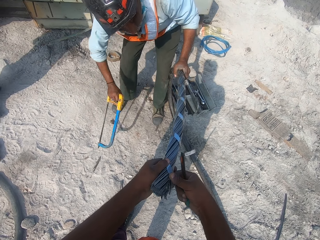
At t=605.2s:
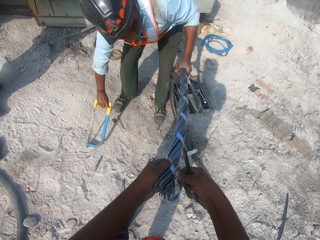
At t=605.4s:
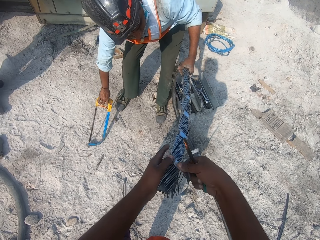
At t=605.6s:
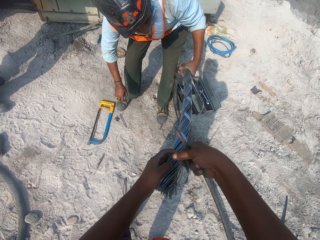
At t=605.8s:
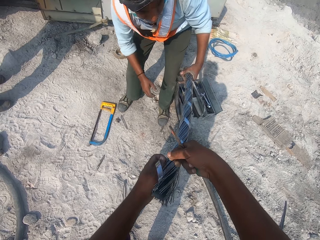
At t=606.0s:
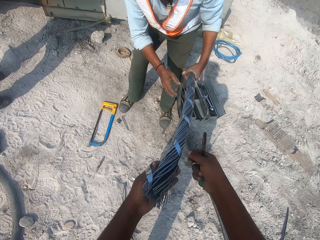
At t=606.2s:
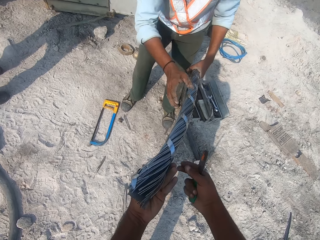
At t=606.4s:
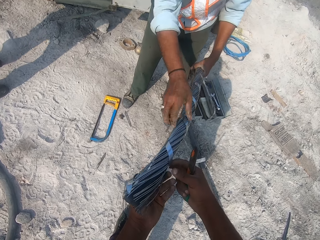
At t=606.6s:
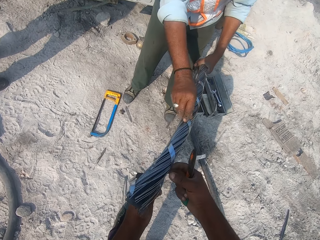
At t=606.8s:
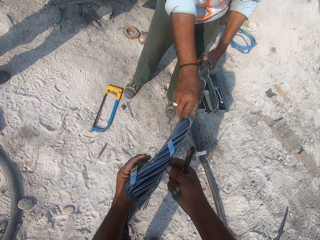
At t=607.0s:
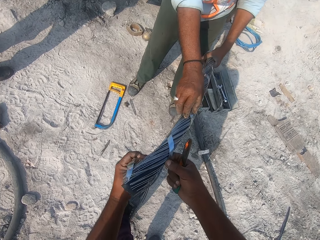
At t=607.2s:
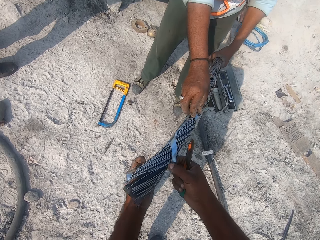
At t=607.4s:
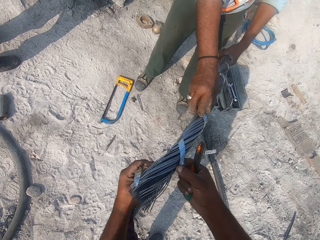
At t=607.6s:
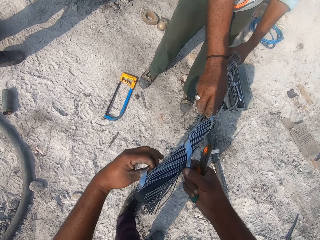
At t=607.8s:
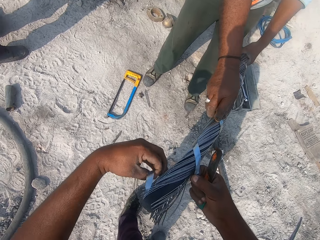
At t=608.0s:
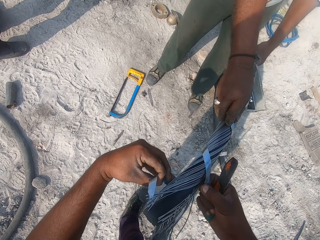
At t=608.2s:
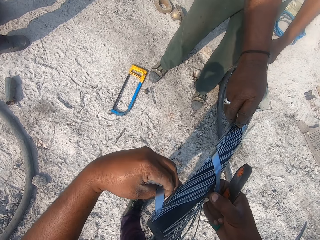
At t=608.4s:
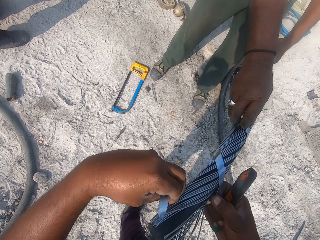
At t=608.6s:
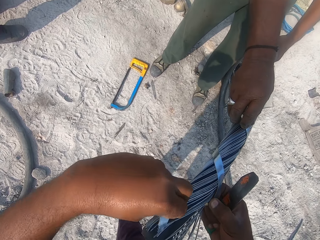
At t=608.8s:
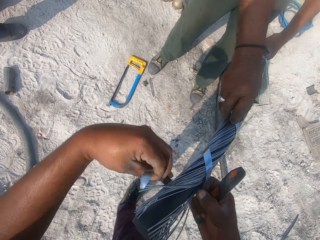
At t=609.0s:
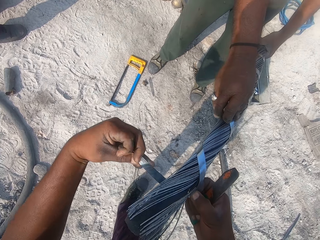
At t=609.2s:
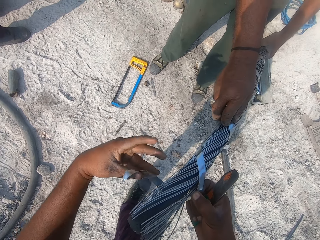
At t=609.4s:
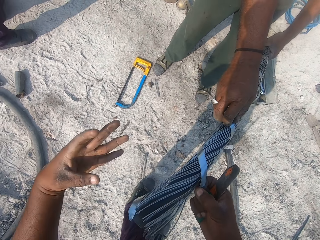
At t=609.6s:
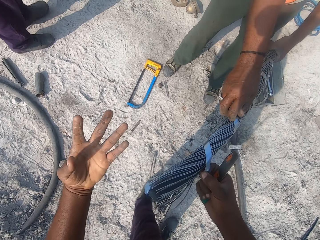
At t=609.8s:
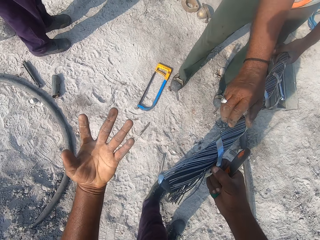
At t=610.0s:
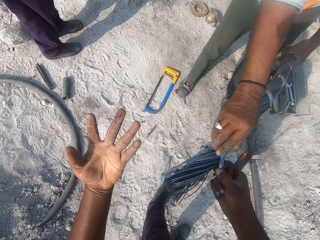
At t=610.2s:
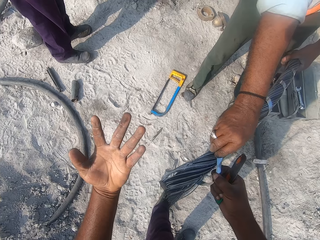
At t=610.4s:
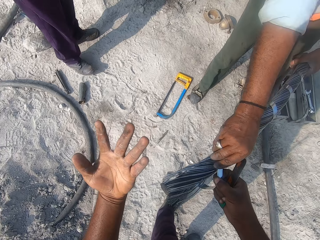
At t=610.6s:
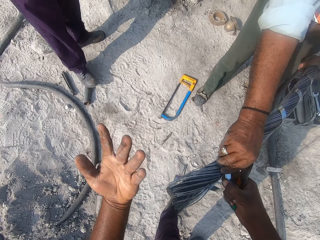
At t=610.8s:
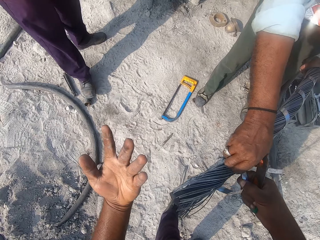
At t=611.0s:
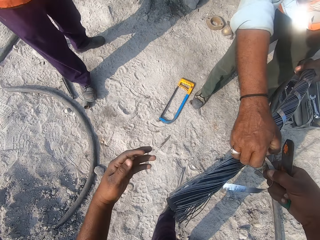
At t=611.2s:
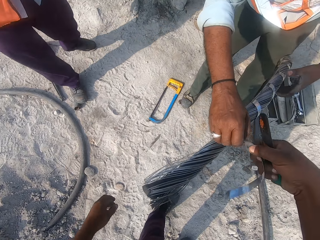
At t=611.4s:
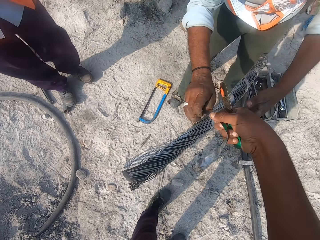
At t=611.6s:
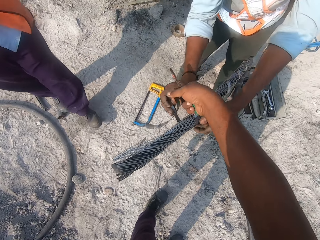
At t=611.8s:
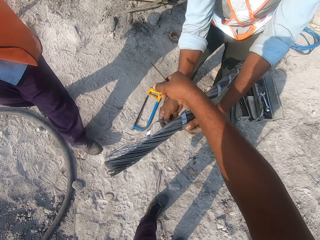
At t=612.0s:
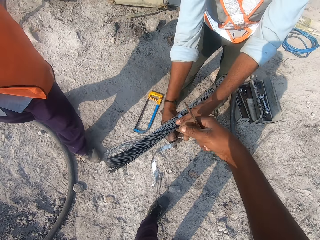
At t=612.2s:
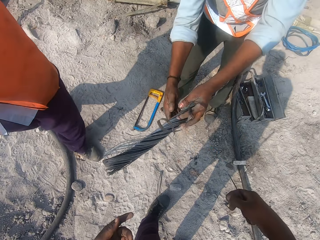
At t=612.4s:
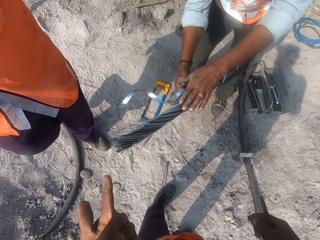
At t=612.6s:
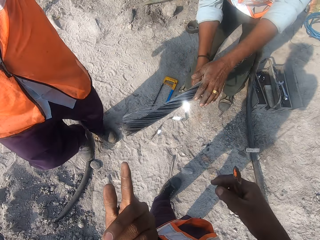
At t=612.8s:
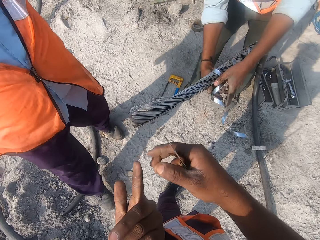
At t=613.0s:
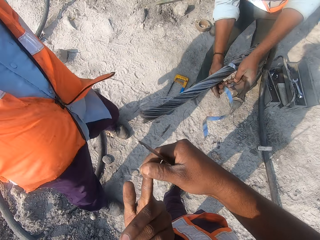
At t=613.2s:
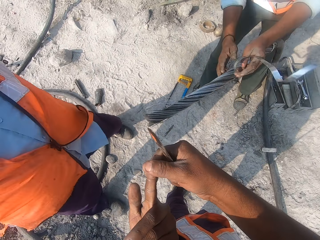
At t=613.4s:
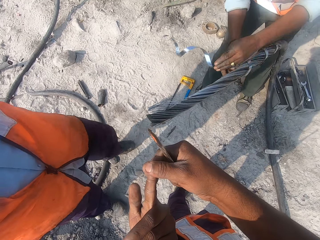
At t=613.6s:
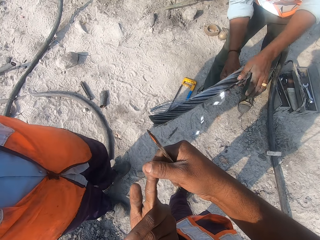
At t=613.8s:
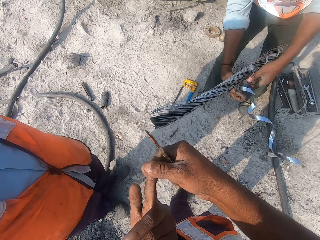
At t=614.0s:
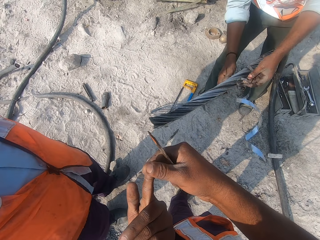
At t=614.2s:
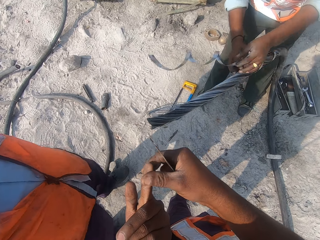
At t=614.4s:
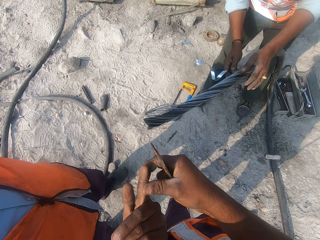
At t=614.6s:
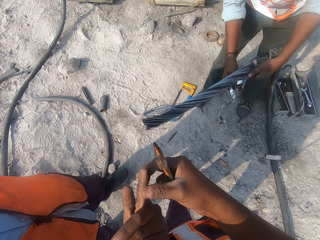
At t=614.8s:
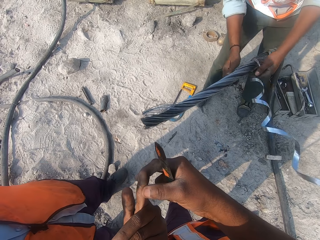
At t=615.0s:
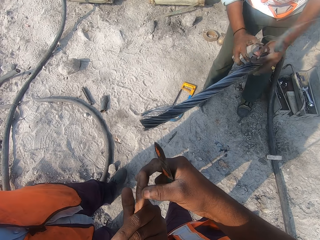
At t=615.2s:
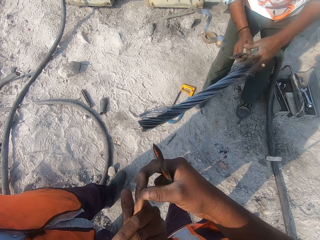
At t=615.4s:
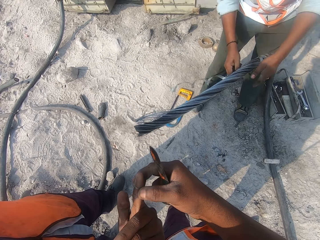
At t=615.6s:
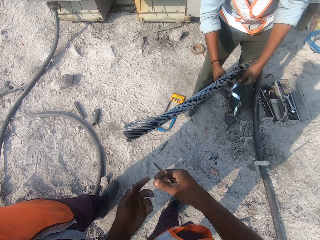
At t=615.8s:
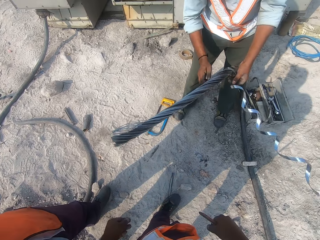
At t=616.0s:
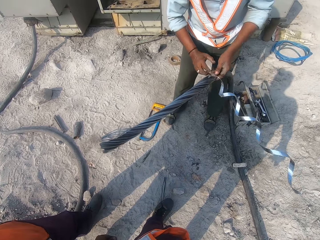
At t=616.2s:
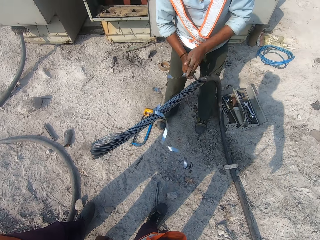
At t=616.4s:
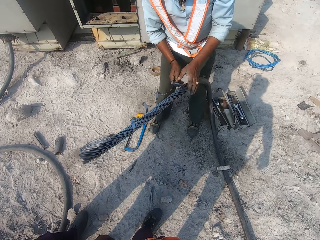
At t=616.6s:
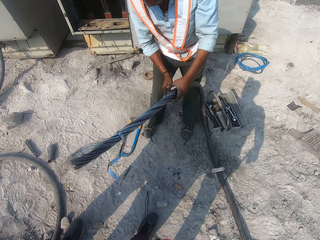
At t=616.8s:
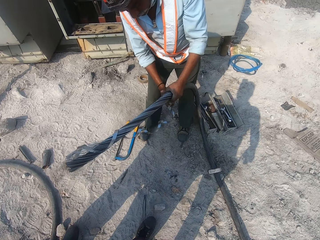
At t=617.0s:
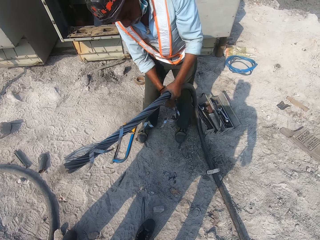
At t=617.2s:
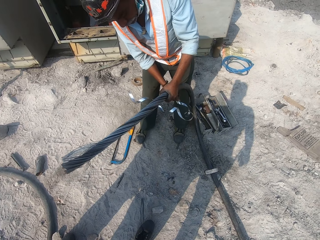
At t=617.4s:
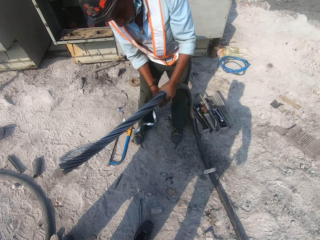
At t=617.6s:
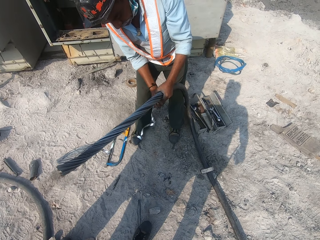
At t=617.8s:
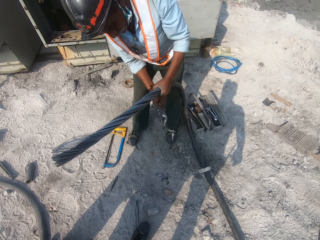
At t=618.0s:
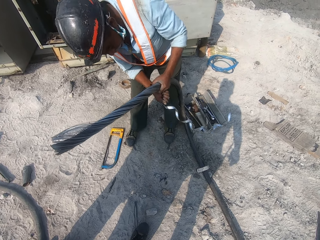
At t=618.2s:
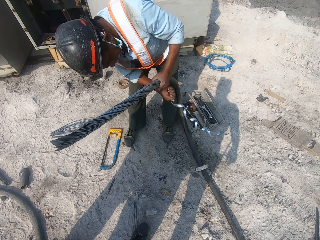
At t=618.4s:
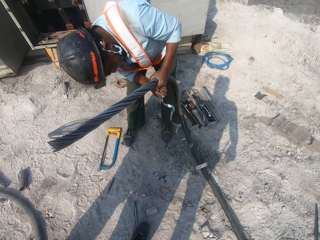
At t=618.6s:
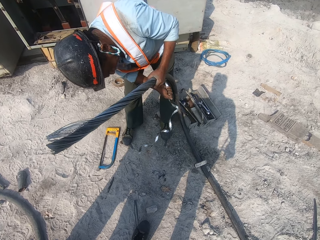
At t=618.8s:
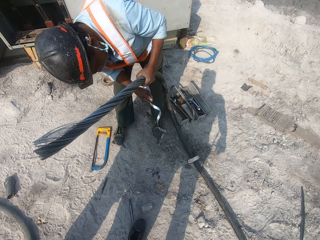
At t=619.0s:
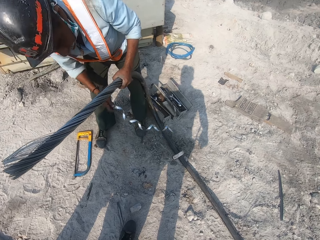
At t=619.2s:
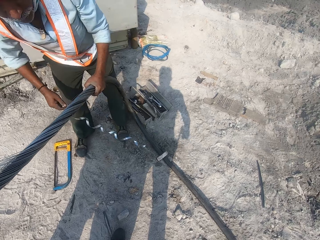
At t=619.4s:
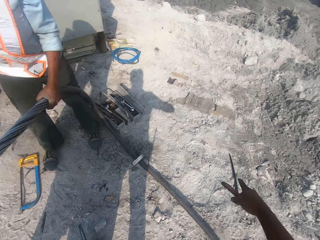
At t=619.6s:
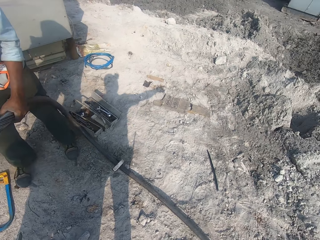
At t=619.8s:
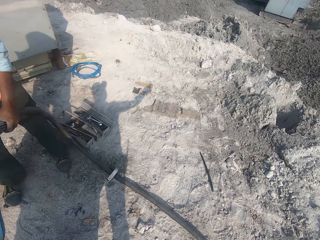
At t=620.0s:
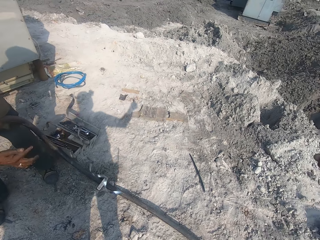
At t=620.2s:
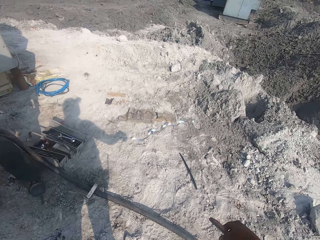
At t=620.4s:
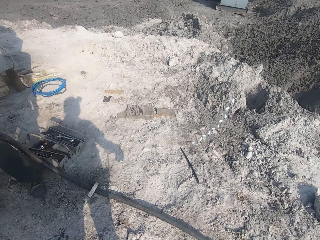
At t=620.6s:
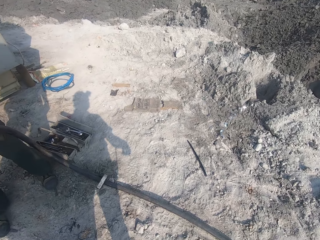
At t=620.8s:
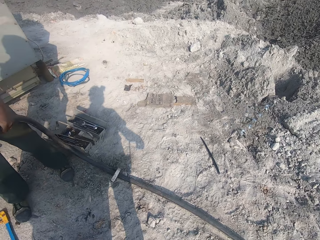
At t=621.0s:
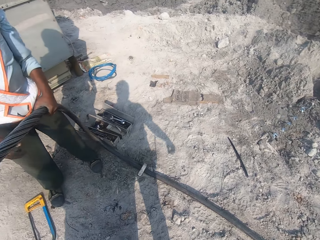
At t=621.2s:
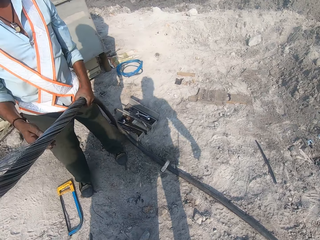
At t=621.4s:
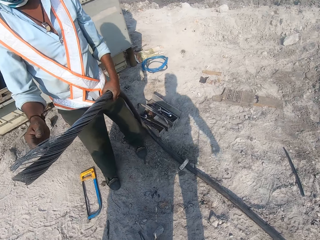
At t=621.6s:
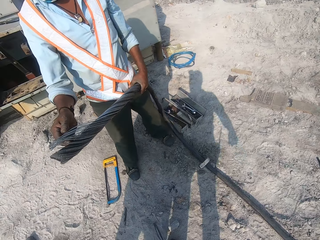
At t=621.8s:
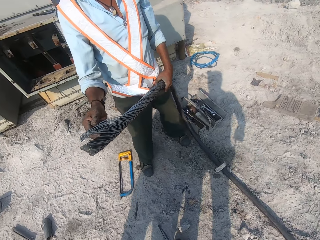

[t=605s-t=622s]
The camera wearer puts down the hacksaw. He removes a steel tape on the cable and unwires the power cable. He looks at his hand. A man removes the steel tape. The camera wearer looks at his finger and touches his finger. He looks at the man and talks to the man. The man throws the steel cable tape.

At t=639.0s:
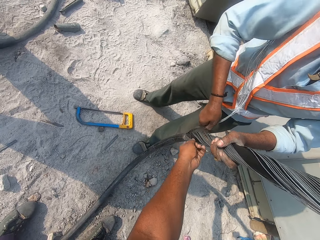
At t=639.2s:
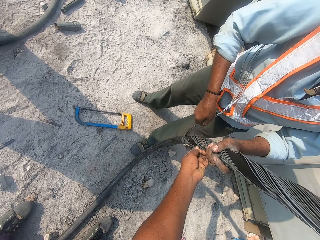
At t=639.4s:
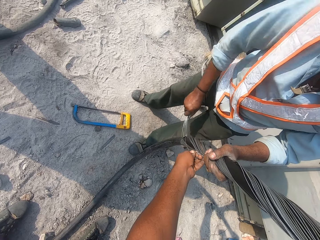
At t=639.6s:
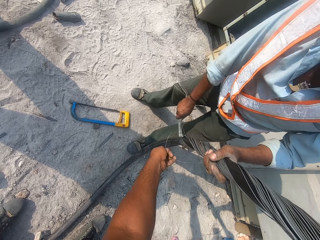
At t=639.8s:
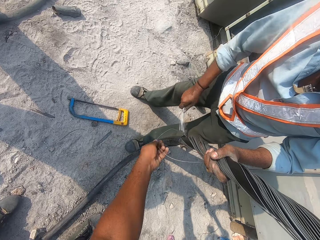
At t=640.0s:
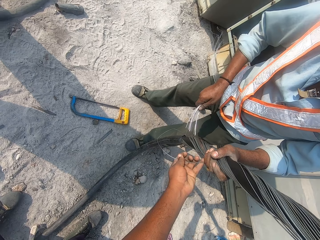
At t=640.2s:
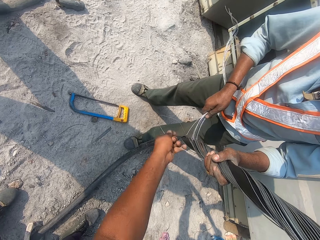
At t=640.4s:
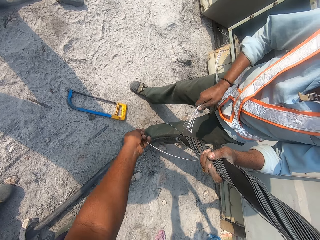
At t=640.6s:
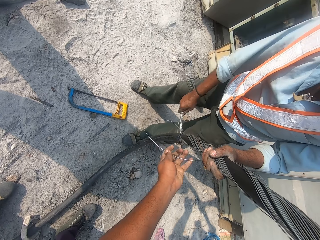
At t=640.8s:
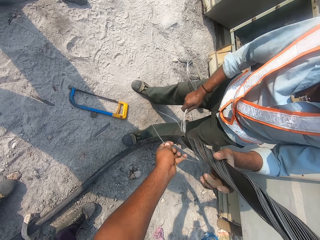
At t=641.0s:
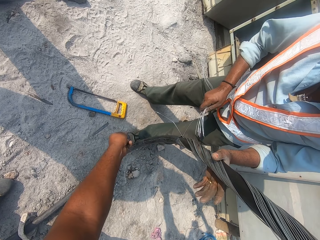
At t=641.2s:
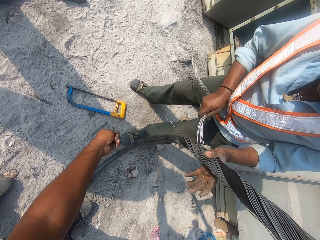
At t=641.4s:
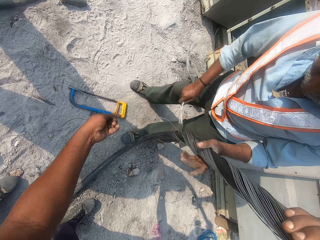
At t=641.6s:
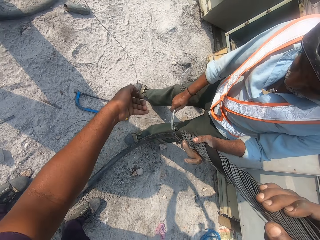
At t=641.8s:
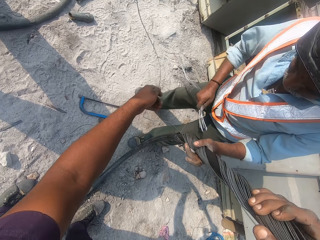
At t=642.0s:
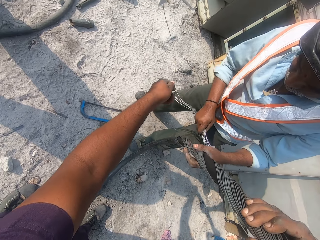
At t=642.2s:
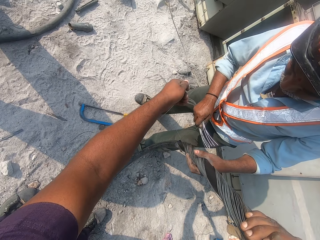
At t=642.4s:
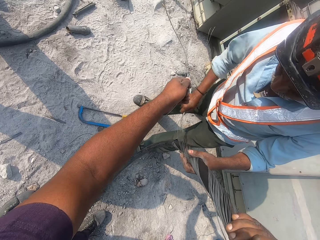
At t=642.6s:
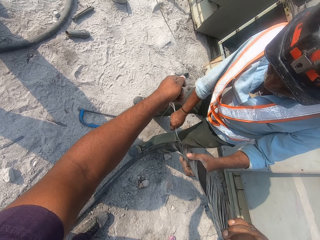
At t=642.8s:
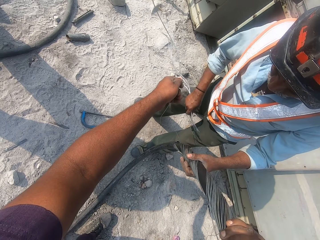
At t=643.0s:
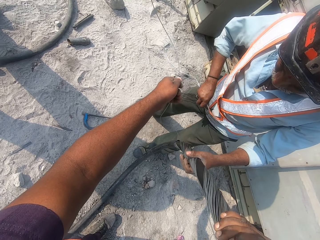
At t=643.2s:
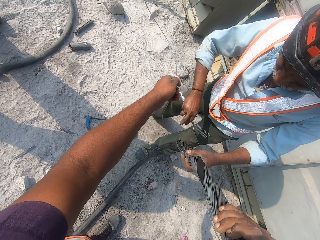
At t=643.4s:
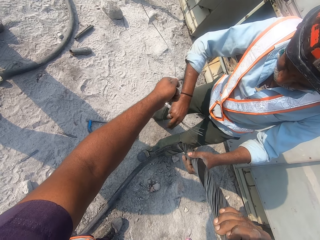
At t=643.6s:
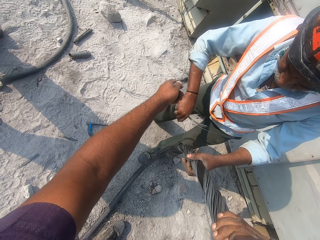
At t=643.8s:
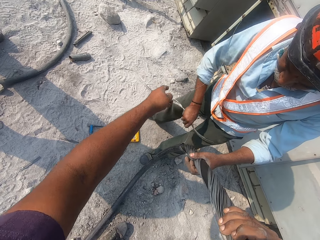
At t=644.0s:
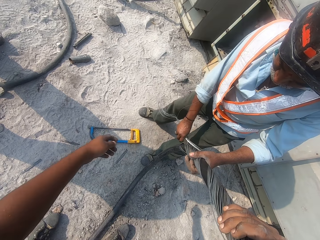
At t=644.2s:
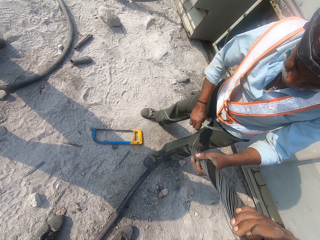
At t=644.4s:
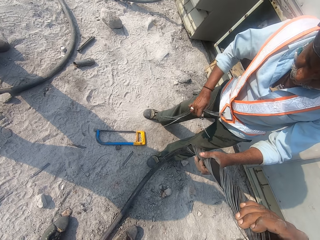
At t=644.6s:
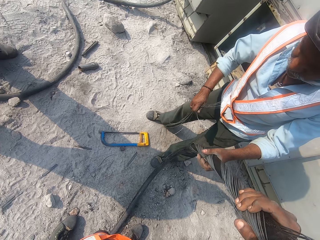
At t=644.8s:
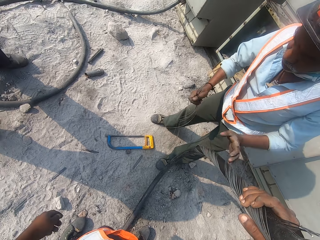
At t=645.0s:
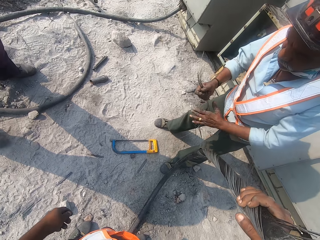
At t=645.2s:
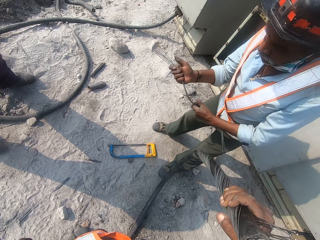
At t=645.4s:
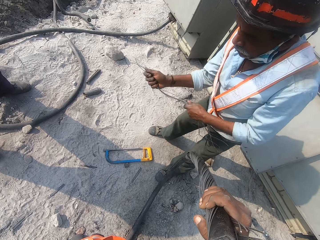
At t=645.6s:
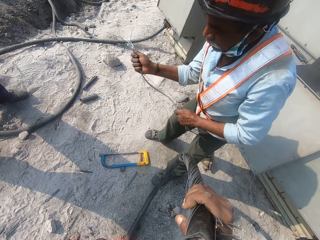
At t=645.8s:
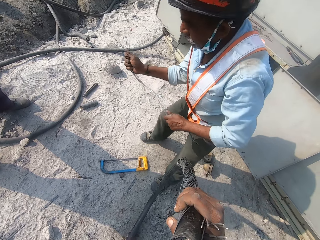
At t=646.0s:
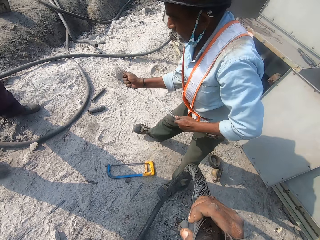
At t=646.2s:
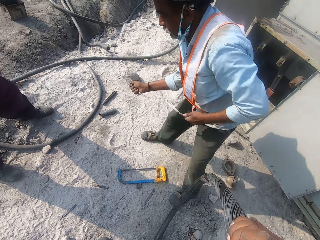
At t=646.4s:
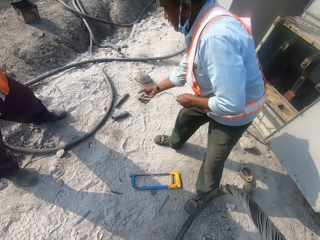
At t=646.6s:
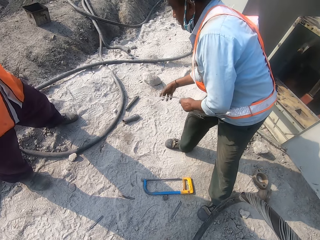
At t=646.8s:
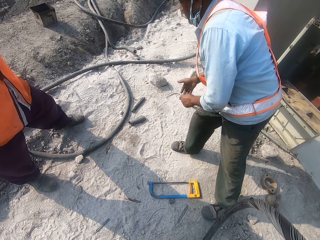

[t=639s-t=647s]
The camera wearer removes wires on the cable. They pull a metal wire. A man takes the wire. The camera wearer passes the man the metal wire. The man cuts the wires and holds the wires.
